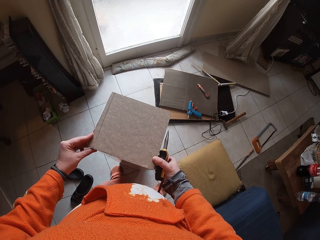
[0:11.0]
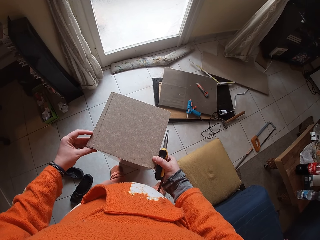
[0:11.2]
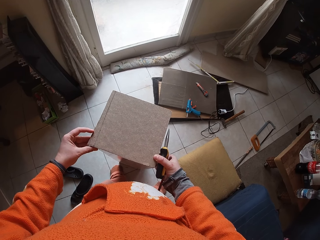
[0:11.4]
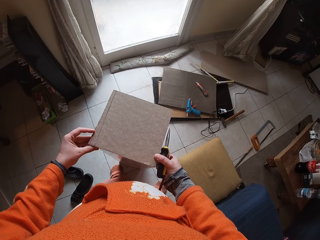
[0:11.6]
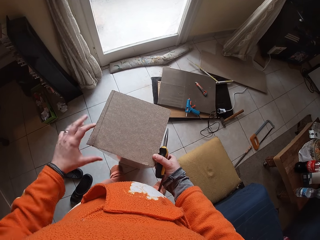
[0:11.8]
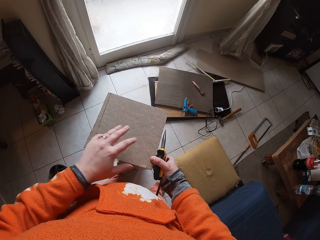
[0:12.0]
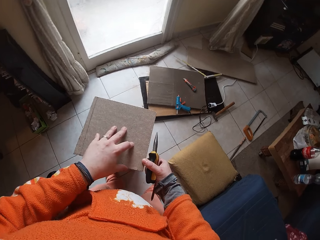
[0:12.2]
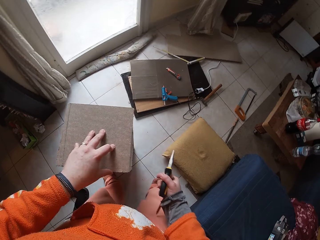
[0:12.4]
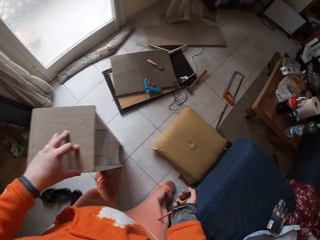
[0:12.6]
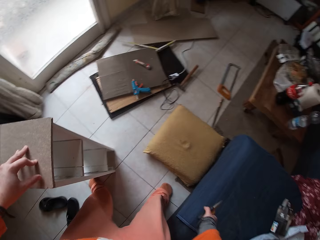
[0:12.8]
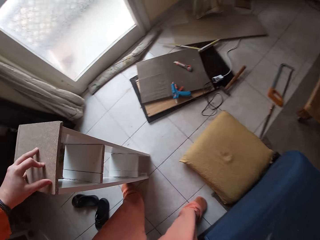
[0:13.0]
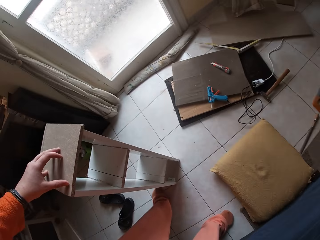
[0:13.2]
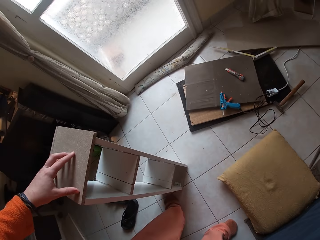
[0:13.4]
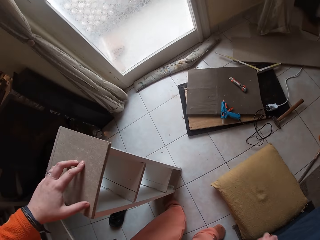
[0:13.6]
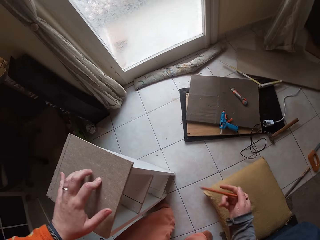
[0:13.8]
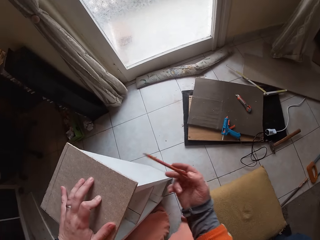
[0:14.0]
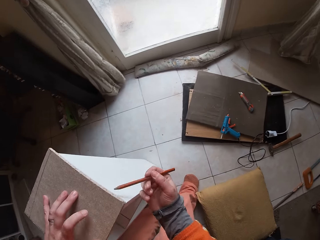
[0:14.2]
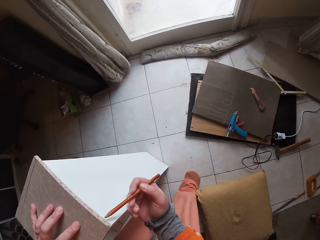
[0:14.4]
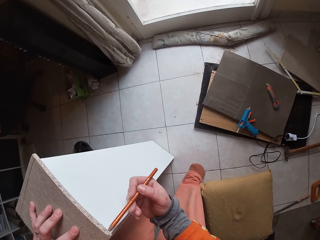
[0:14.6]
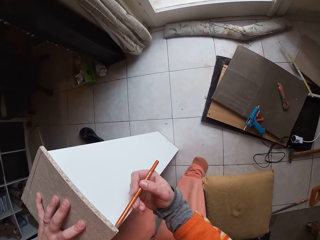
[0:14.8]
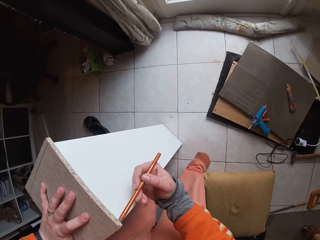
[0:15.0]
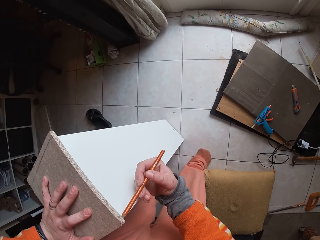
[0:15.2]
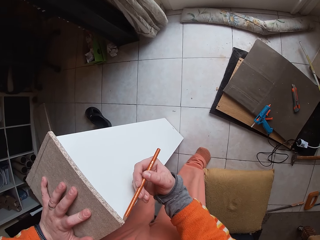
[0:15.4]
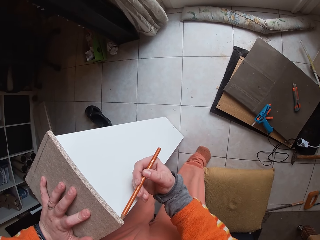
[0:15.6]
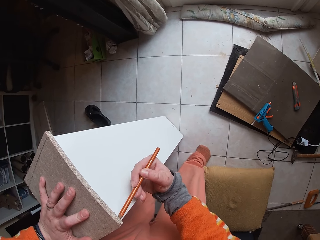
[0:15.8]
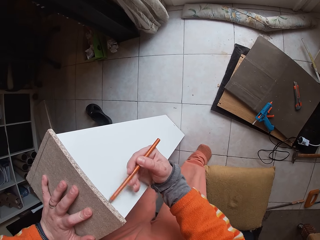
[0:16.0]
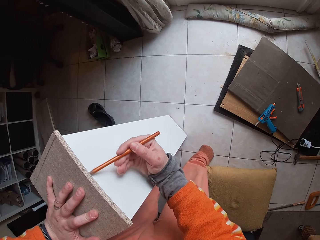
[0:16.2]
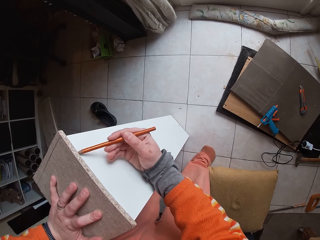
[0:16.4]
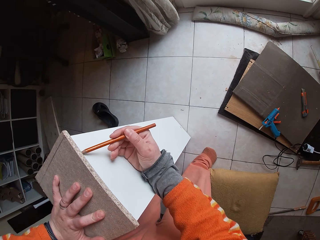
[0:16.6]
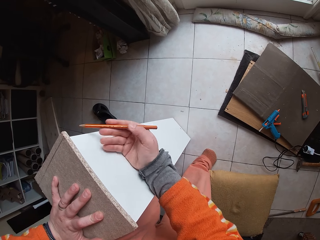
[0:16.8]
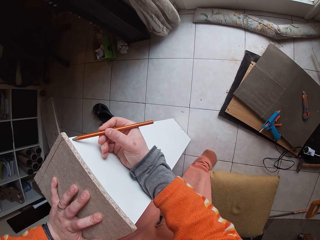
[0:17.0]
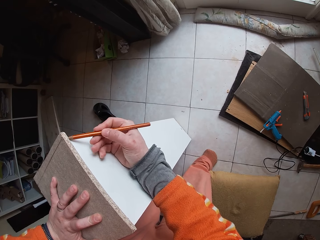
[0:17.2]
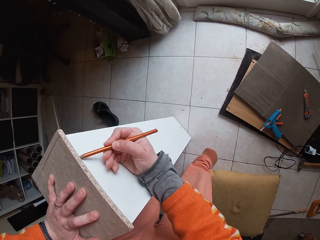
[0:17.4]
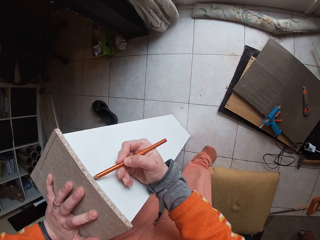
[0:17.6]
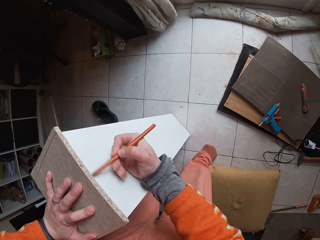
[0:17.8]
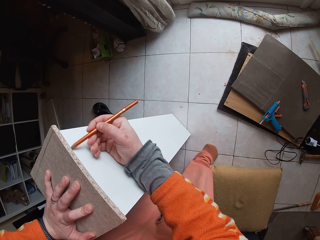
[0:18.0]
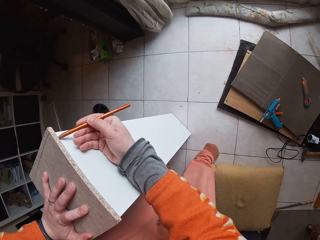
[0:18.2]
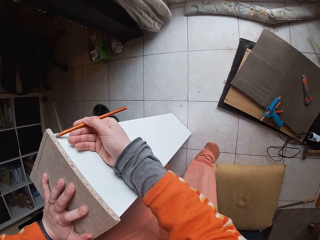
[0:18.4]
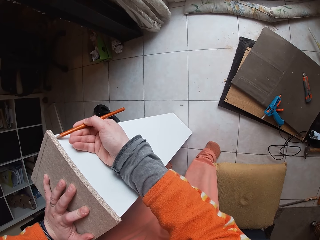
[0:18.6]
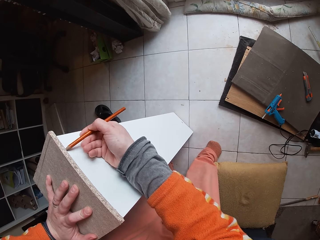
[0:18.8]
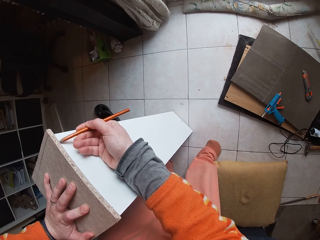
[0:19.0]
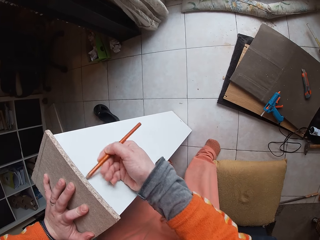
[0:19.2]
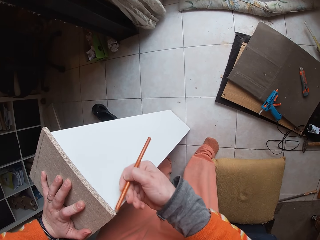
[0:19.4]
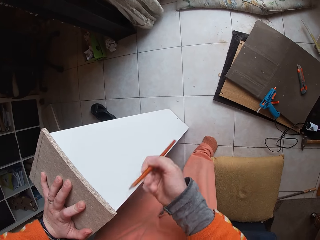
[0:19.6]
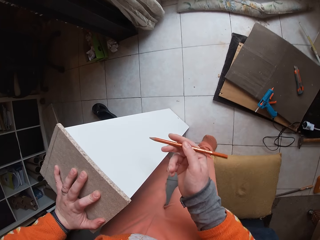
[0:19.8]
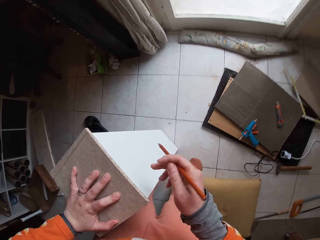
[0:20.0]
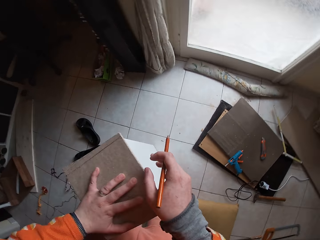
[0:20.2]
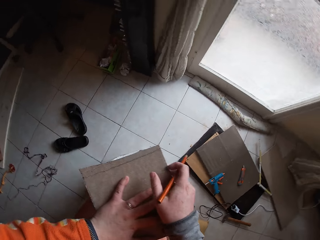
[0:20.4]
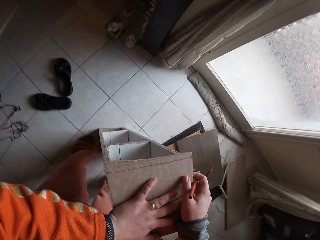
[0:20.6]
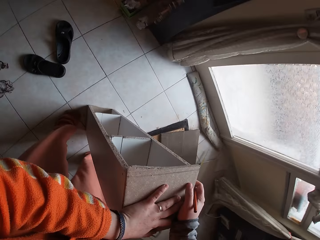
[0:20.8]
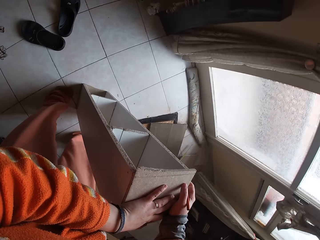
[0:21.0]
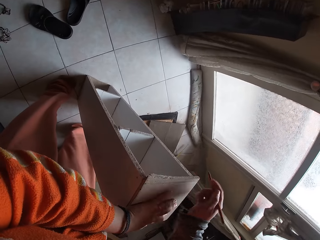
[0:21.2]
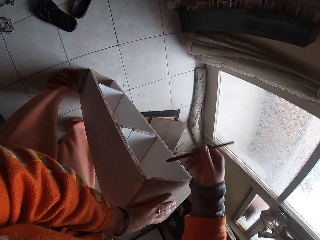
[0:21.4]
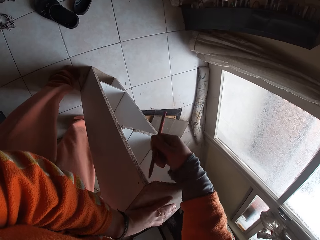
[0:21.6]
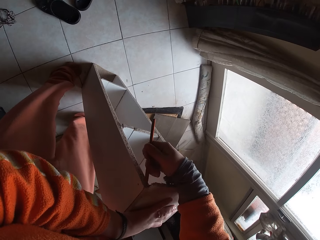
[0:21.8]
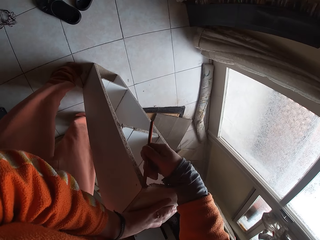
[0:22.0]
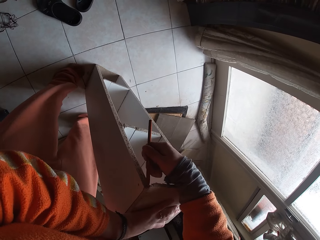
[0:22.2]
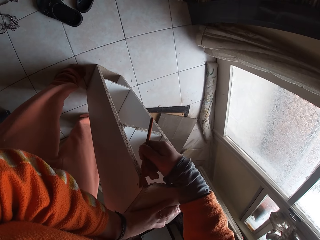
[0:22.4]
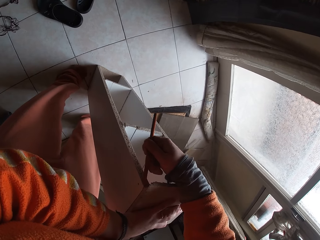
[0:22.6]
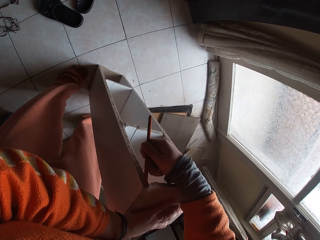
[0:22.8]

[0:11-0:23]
The camera wearer bends low. She puts the pliers down and picks up the pencil. She marks the woodwork project with the pencil in her right hand.

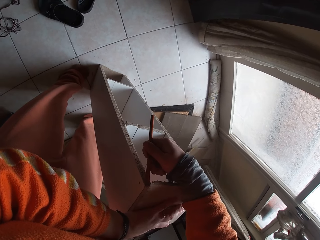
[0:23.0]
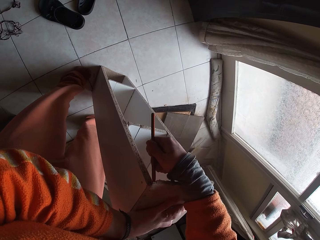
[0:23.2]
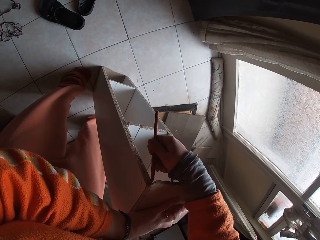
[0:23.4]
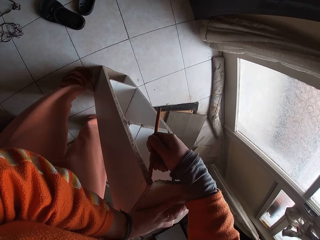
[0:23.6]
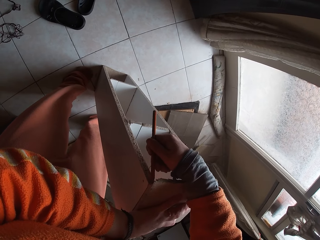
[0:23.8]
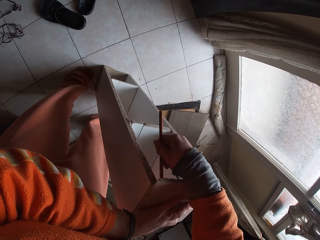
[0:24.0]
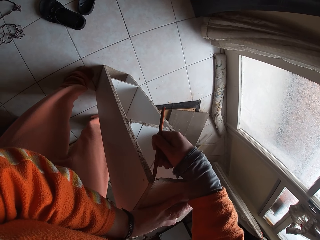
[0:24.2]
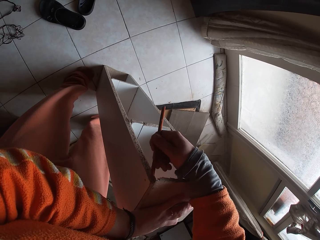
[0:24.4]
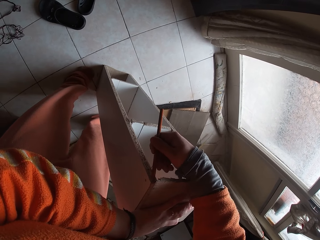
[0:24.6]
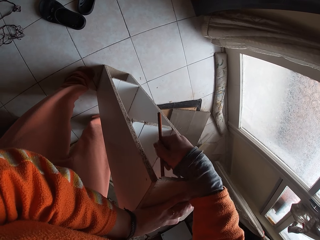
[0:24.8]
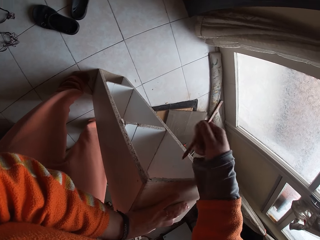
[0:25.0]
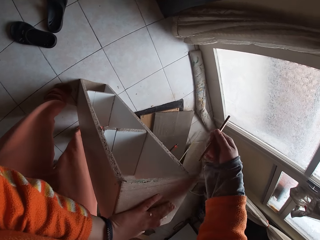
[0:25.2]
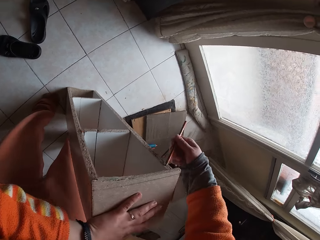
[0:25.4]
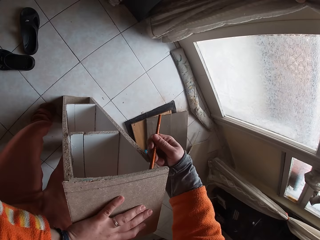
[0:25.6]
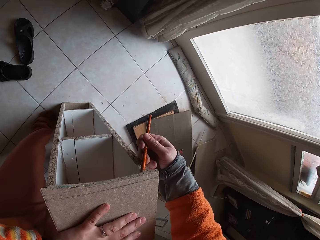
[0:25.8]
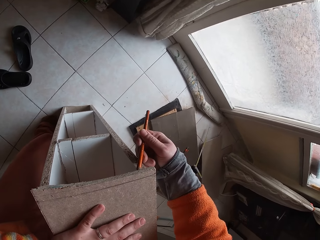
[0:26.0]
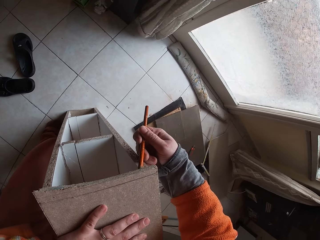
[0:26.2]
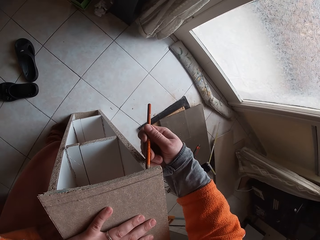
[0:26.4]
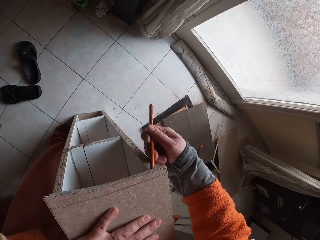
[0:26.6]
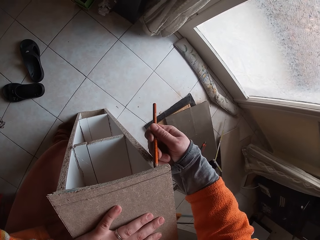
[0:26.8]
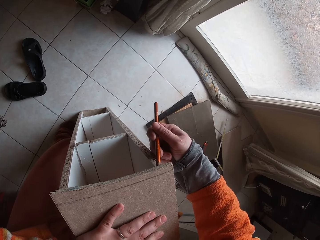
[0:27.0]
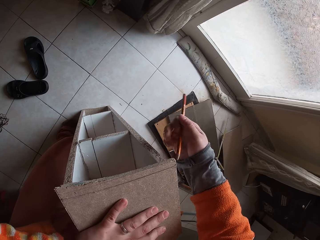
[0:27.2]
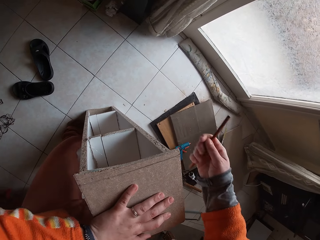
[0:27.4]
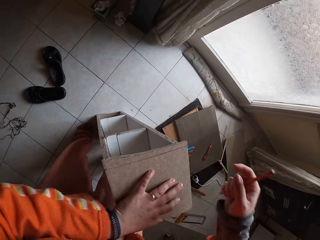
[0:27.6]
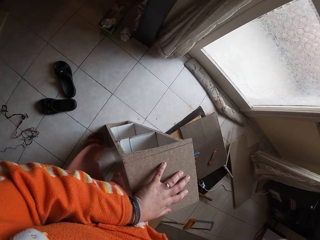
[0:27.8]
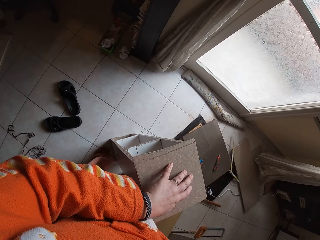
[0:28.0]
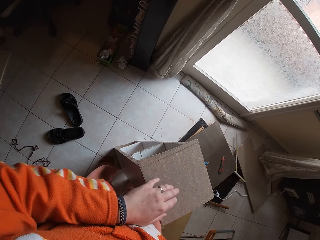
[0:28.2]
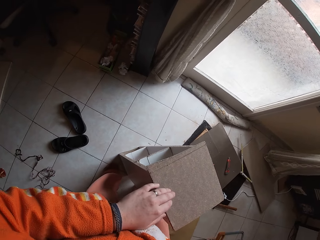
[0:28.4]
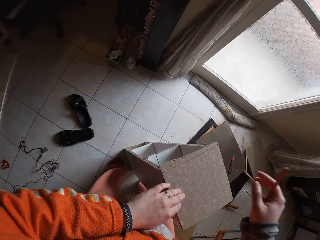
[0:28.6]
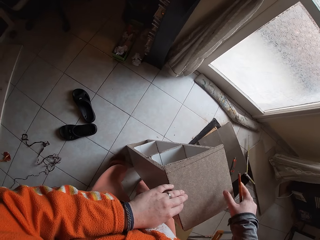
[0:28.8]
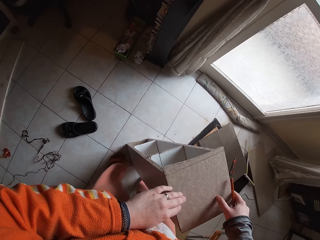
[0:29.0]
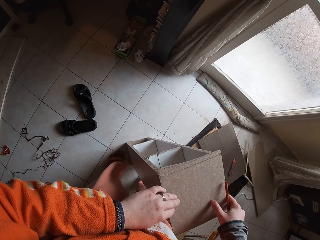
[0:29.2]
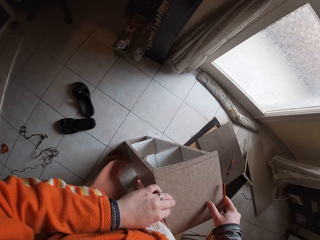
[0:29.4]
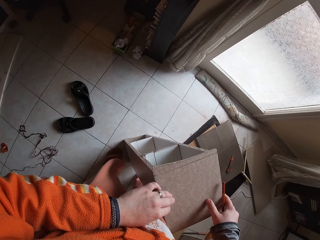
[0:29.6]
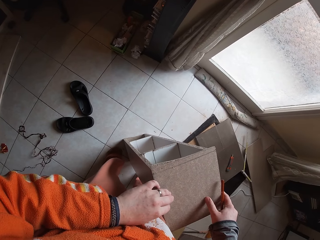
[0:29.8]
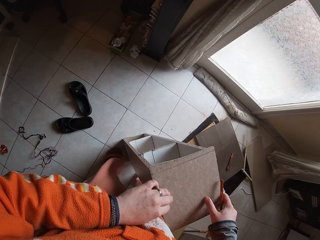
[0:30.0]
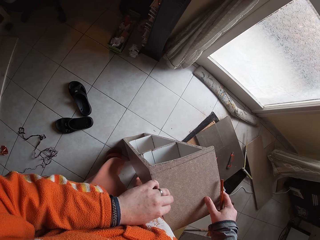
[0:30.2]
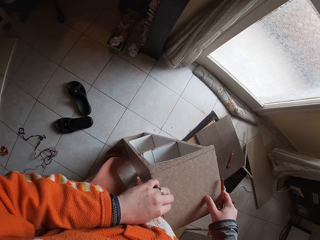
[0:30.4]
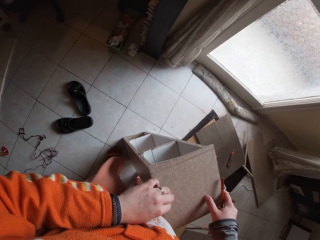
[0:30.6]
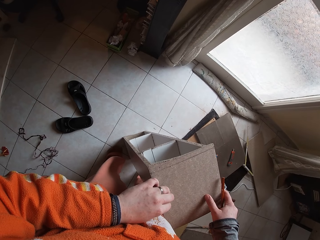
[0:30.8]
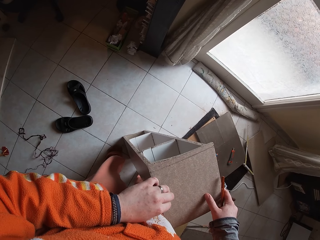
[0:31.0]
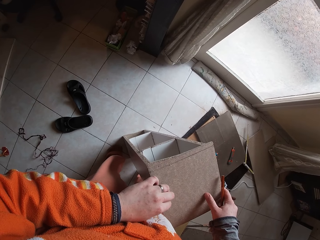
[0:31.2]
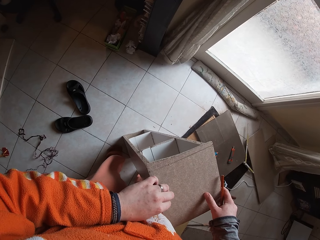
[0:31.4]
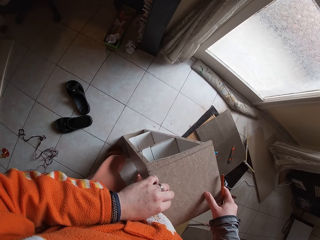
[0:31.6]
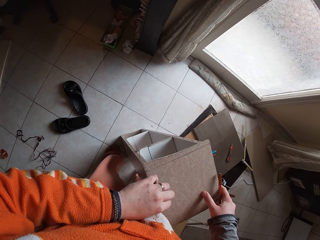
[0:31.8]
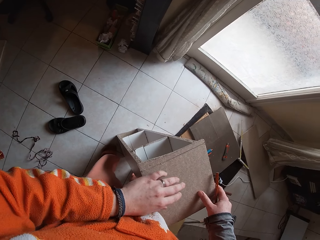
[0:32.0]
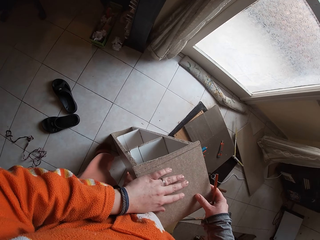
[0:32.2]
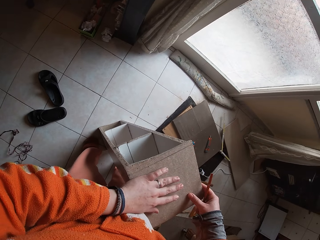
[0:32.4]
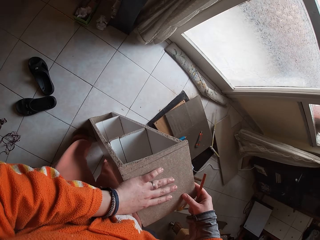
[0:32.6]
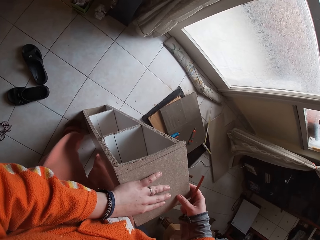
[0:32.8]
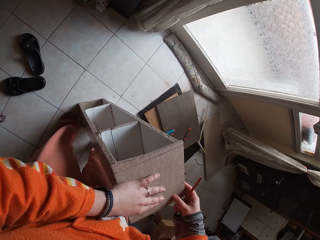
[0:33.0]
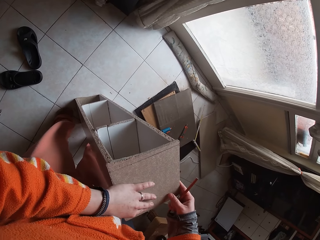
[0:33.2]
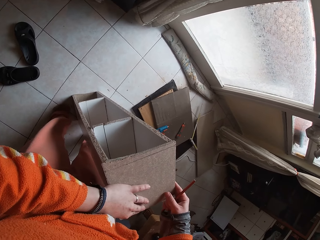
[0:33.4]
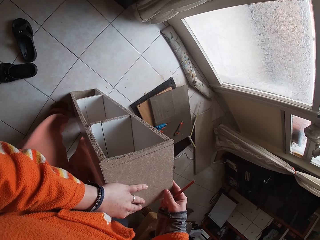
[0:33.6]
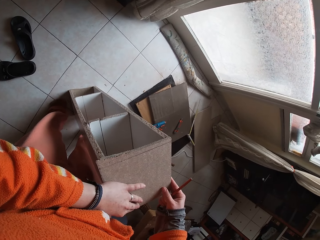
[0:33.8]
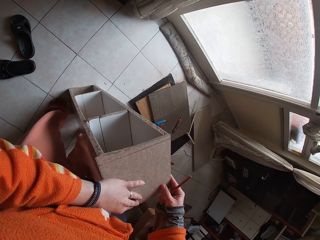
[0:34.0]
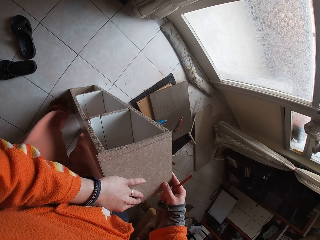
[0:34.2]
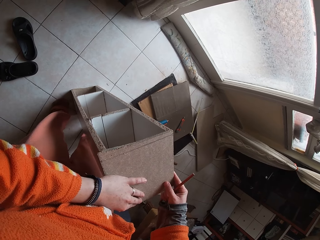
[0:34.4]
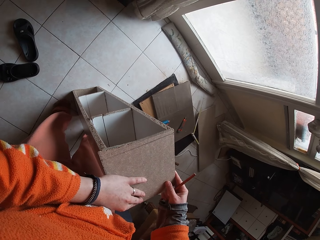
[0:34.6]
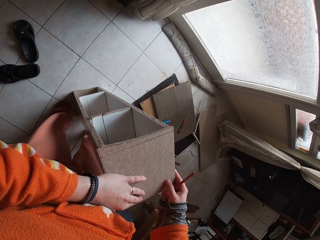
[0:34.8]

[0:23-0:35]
The camera wearer adjusts the piece of wood.
